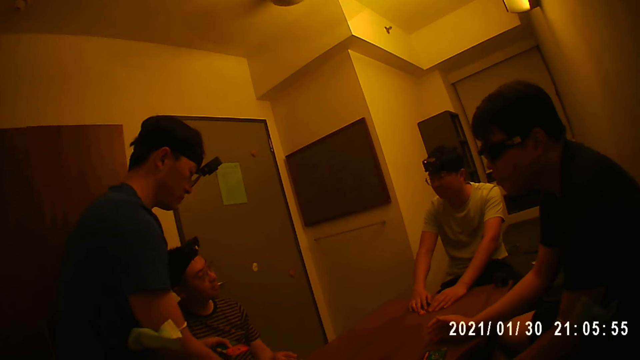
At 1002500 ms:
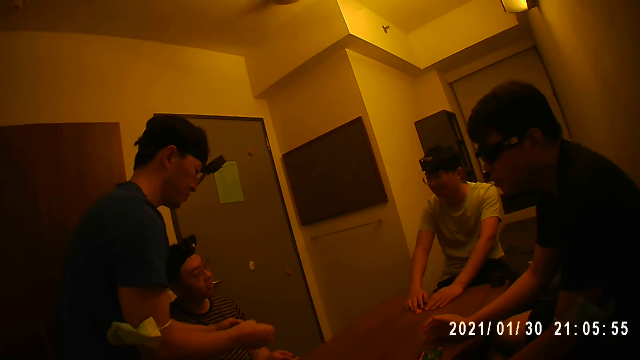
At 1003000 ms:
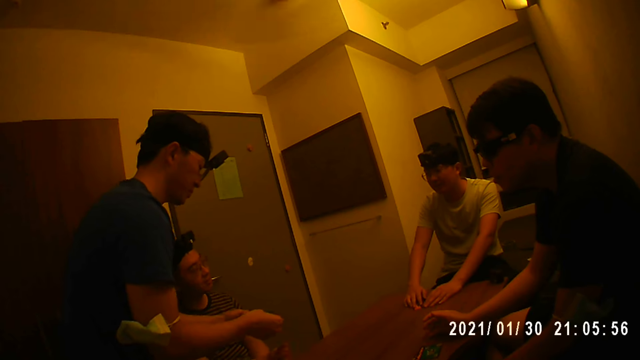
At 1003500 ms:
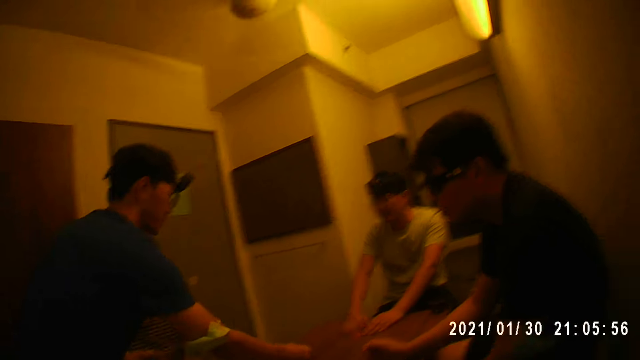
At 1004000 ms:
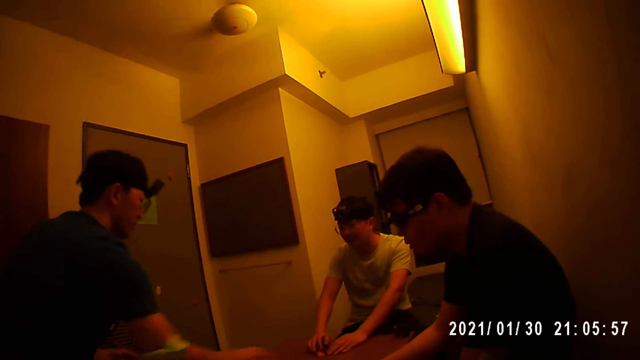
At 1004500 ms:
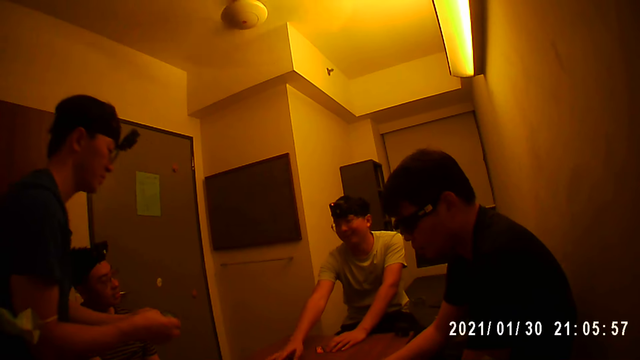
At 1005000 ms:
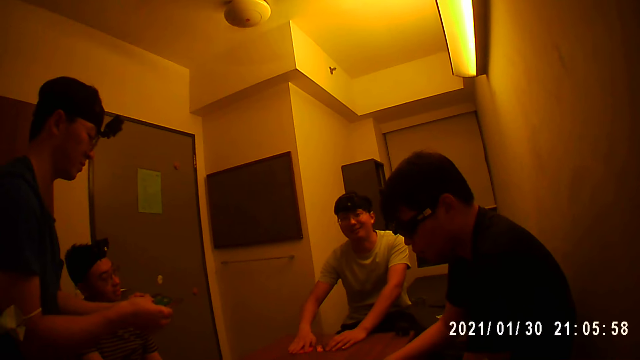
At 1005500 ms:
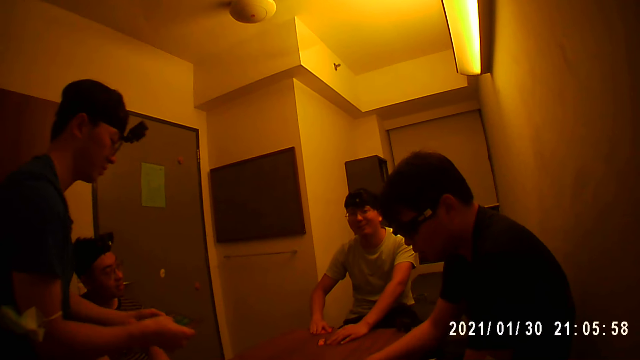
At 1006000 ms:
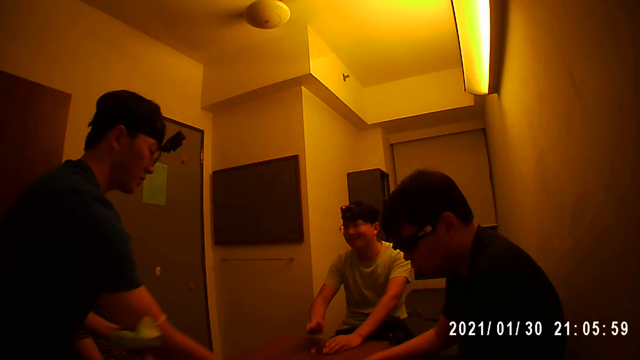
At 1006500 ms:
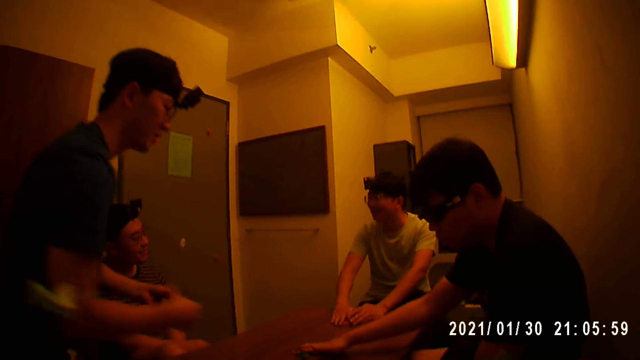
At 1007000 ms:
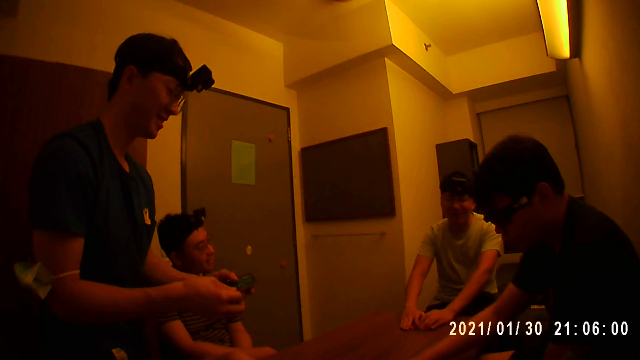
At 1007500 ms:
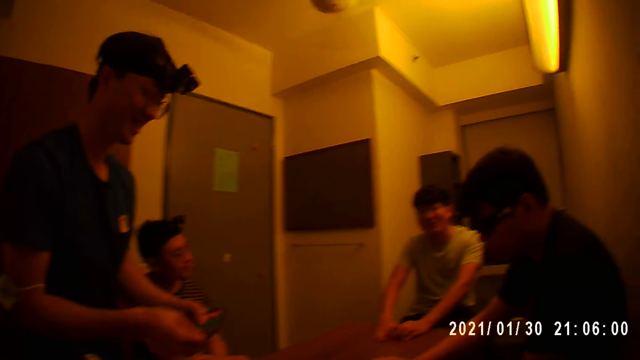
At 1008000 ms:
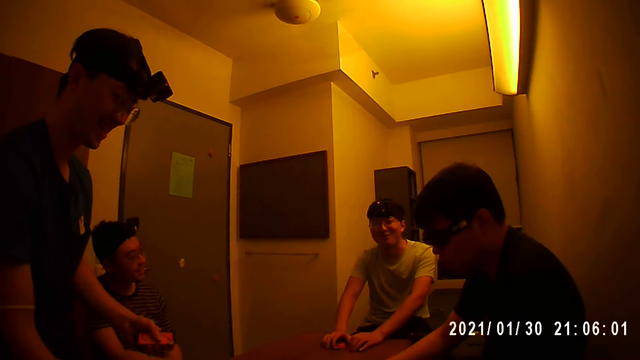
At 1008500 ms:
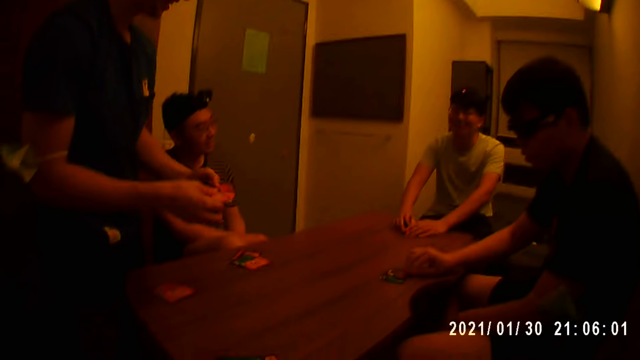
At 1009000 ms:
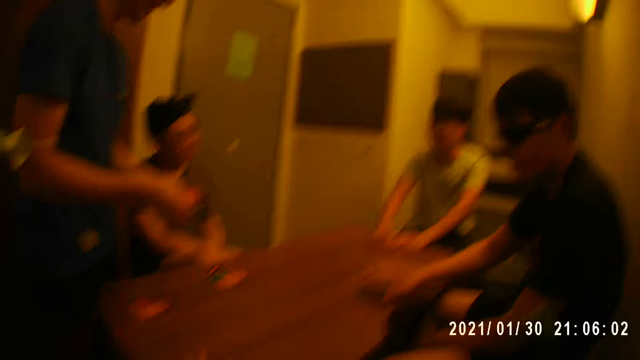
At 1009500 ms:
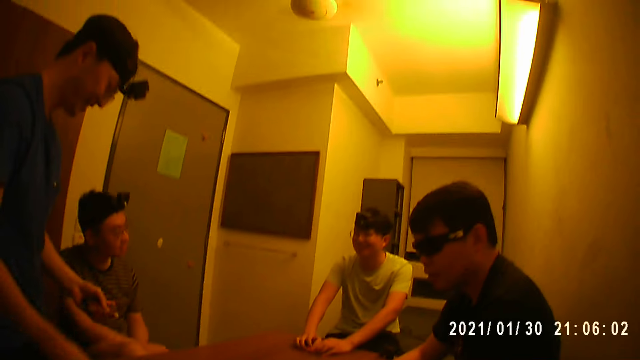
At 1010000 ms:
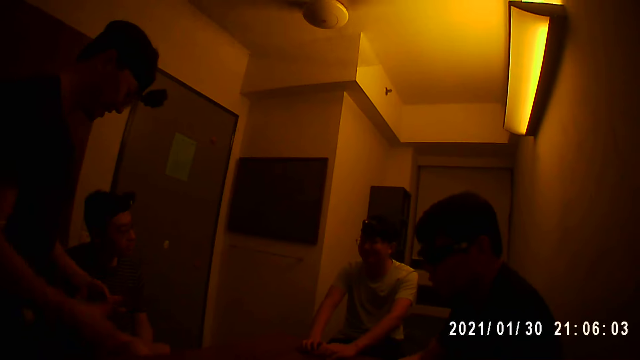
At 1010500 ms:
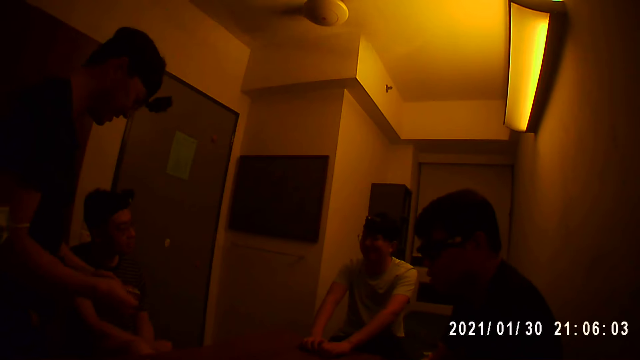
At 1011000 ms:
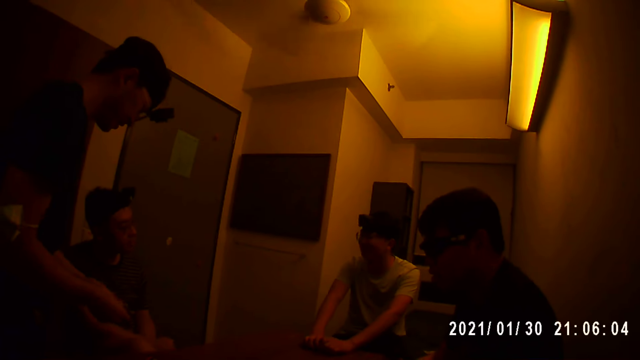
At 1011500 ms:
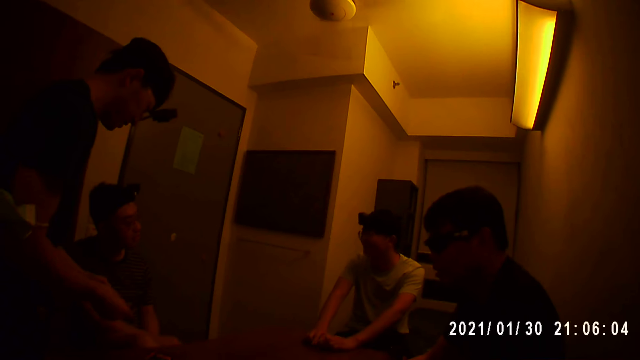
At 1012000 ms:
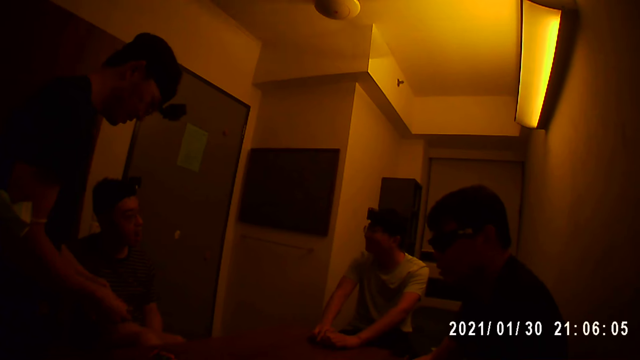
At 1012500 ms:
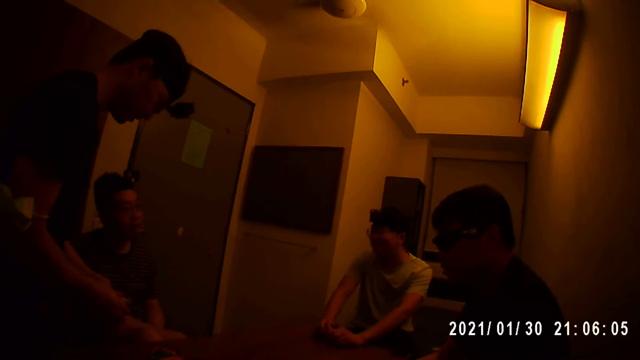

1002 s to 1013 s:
A person places the cards on the table. Another person picks the cards. The first person places the cards on the table. The first person places the cards on the table again.

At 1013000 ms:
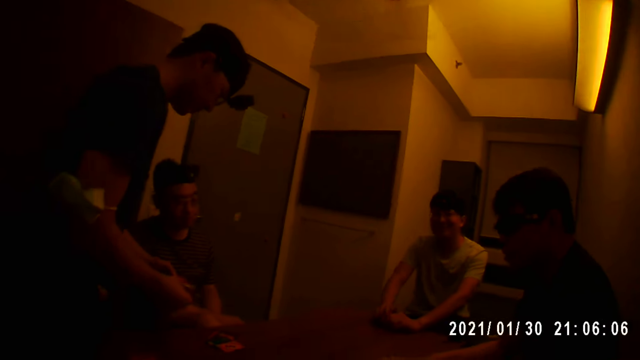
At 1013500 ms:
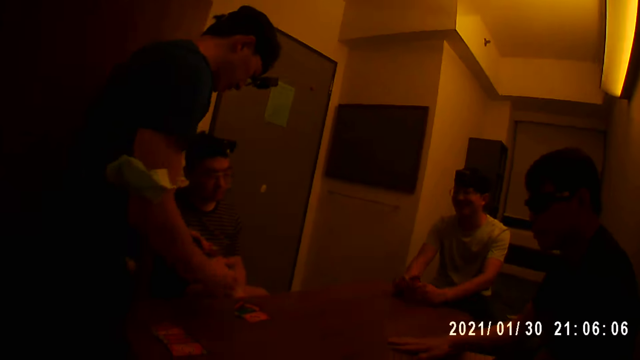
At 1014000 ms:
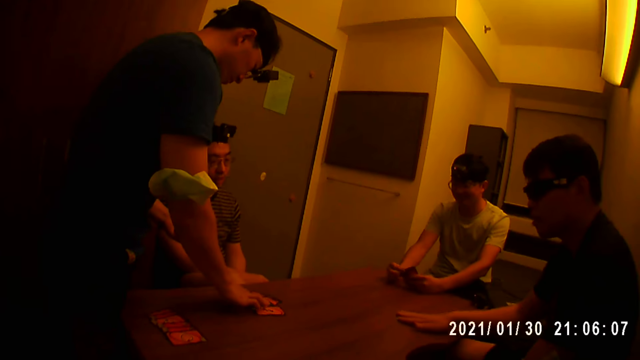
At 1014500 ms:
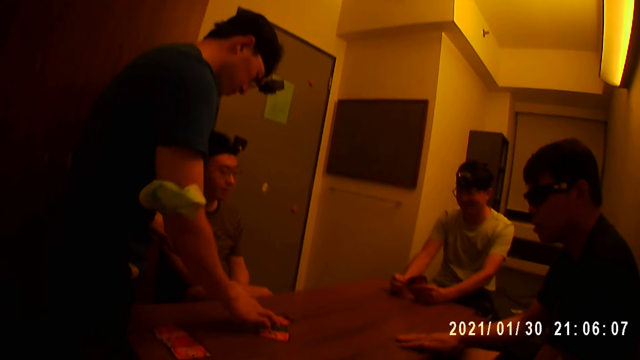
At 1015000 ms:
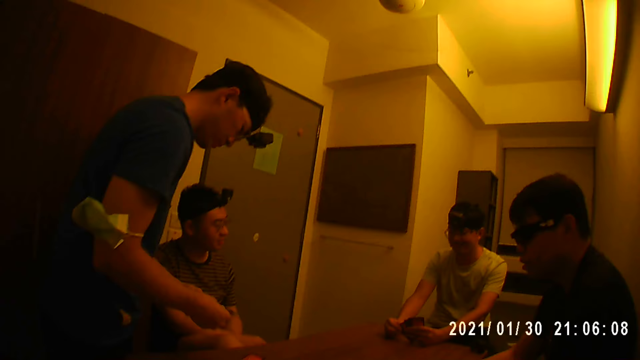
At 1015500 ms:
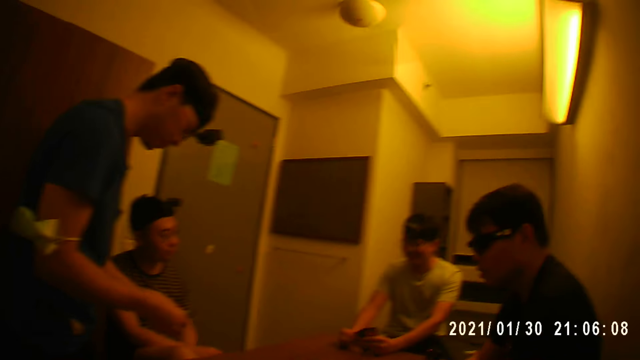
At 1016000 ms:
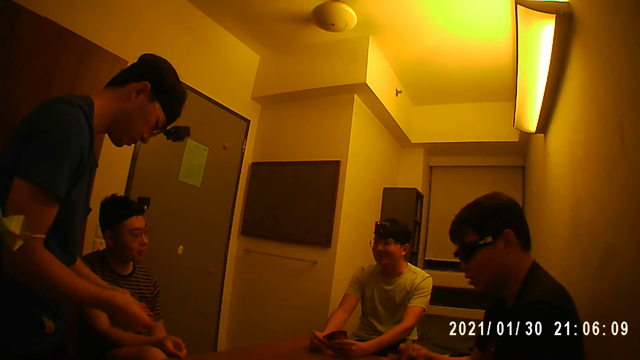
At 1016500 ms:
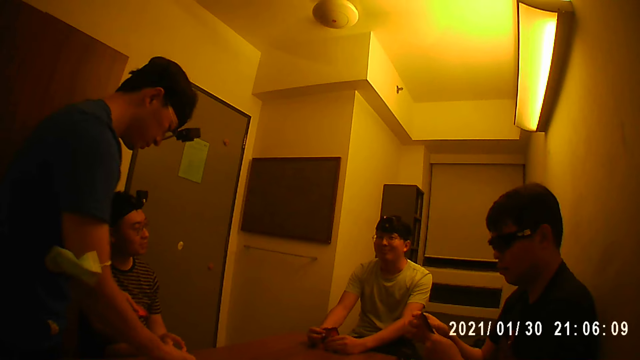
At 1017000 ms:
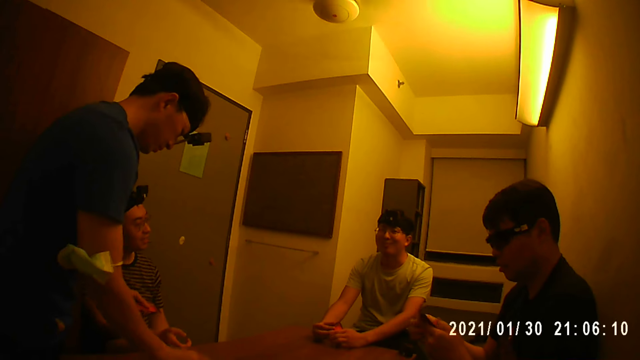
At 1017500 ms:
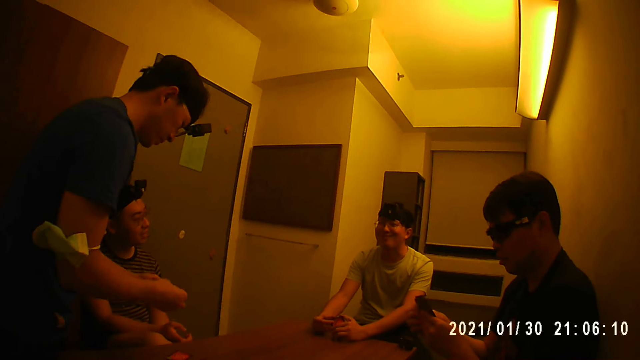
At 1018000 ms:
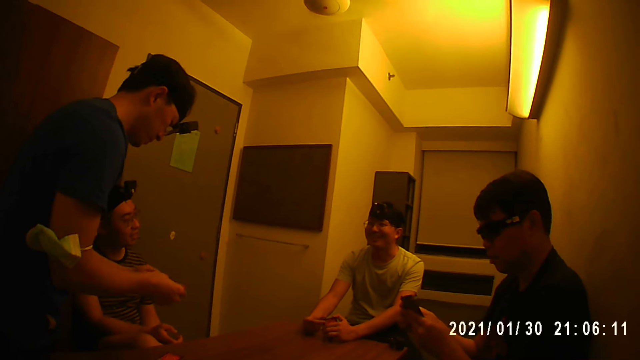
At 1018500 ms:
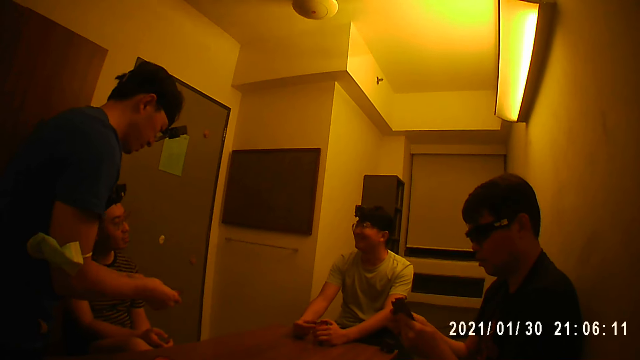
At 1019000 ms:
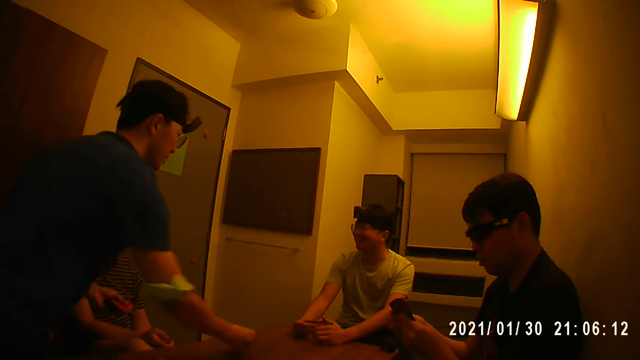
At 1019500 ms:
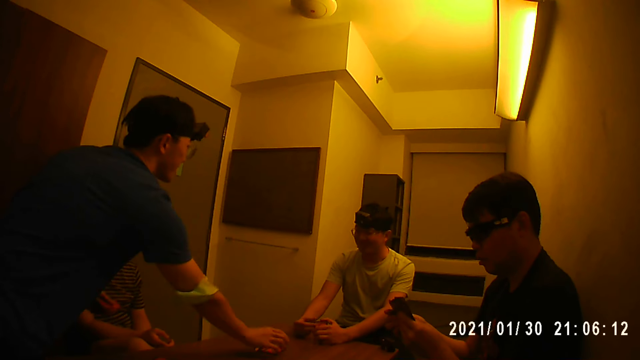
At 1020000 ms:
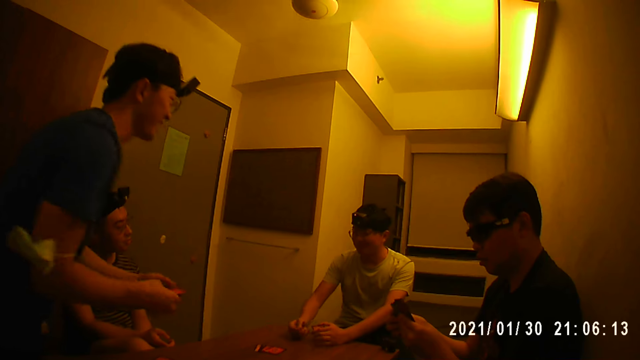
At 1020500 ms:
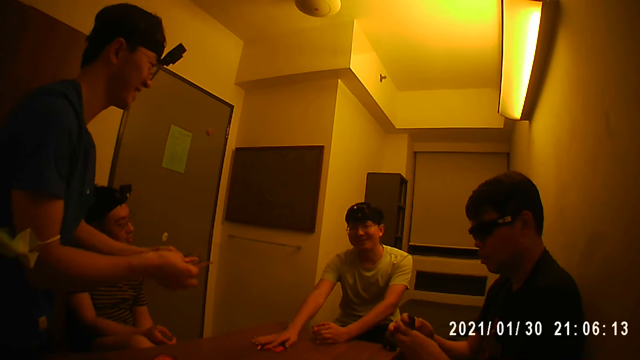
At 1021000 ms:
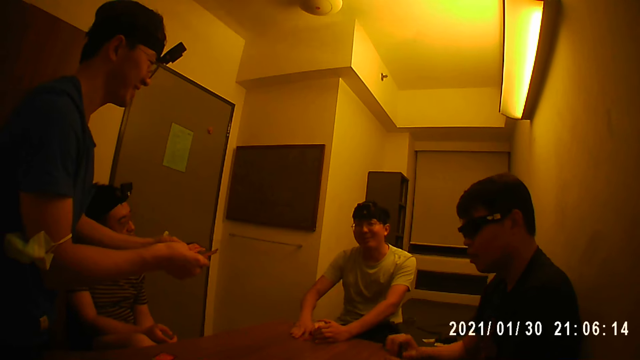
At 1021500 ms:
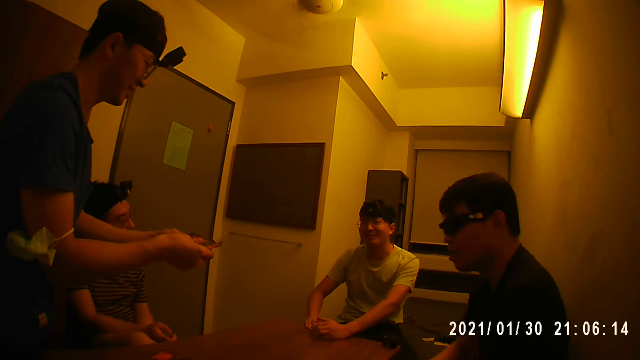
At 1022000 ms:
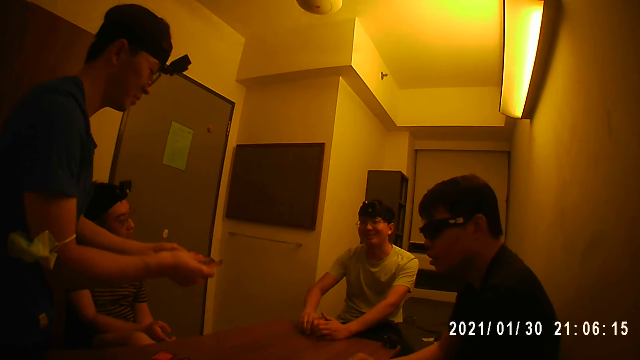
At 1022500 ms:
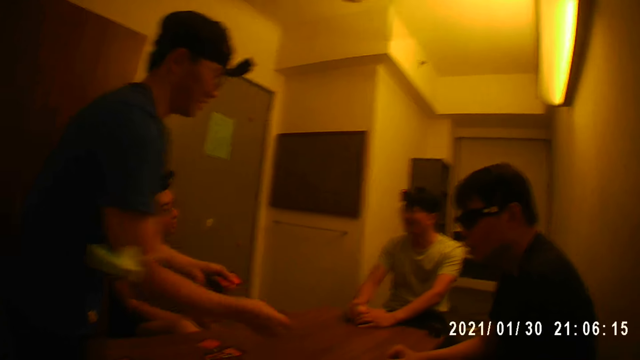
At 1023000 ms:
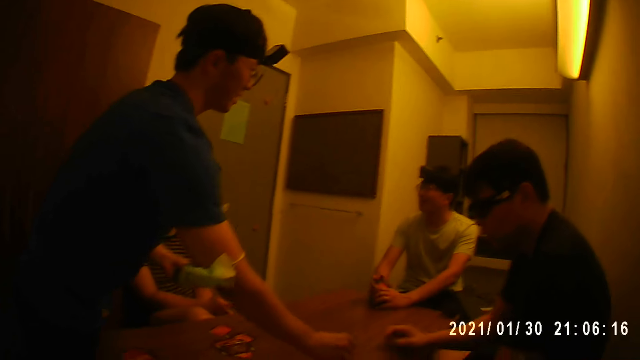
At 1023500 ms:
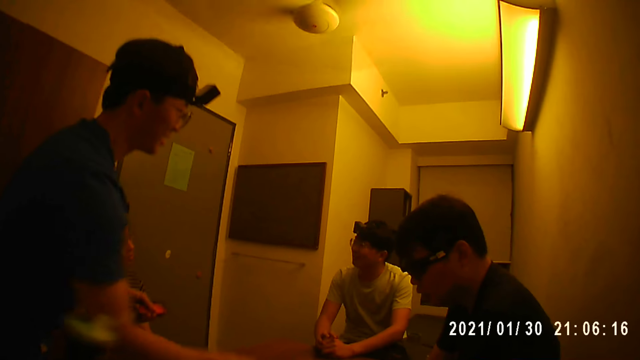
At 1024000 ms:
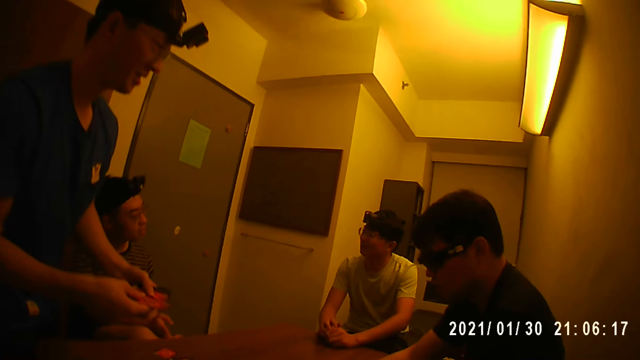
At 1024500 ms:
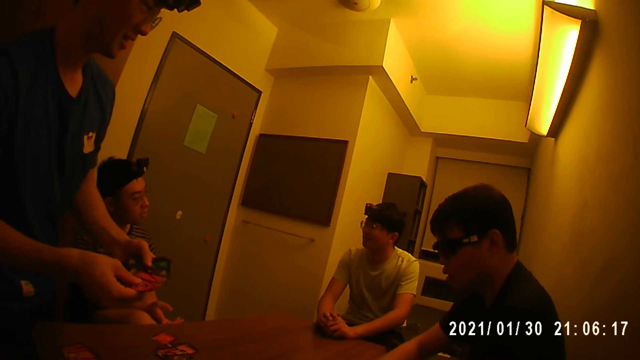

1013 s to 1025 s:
A person places the cards on the table. The person places the cards on the table repeatedly. Another person picks the cards. The first person places the cards on the table.
